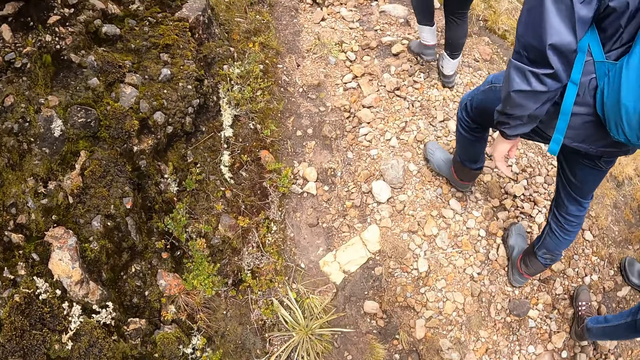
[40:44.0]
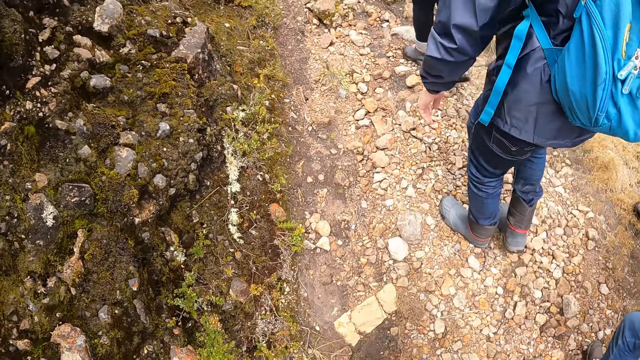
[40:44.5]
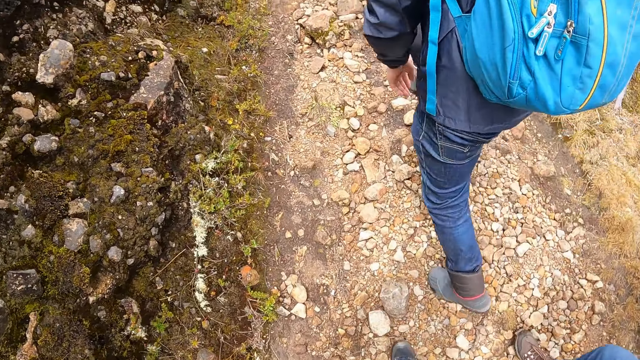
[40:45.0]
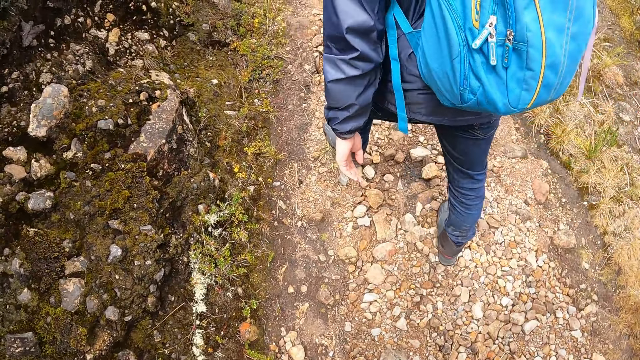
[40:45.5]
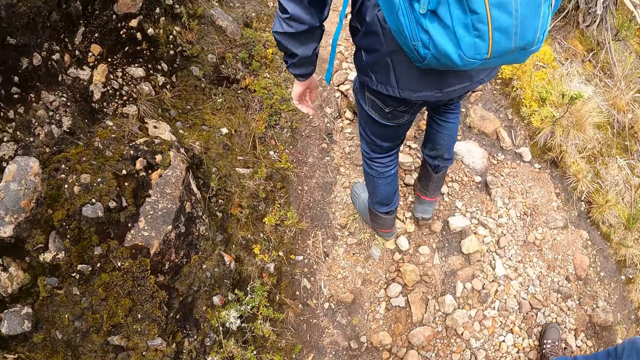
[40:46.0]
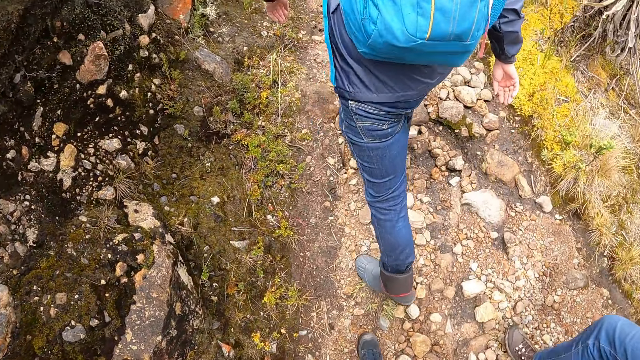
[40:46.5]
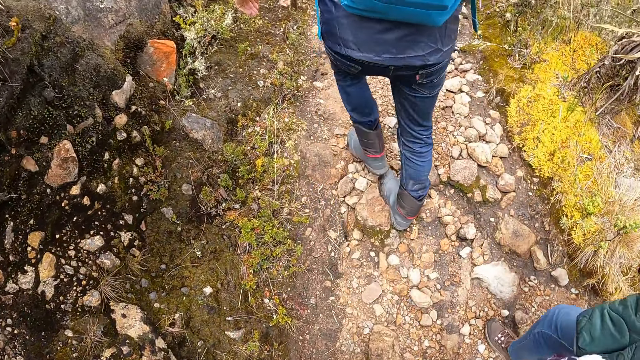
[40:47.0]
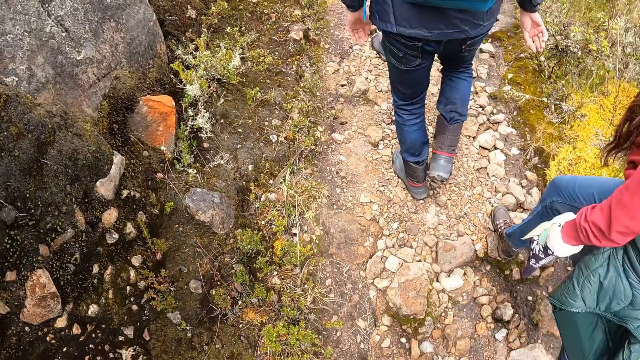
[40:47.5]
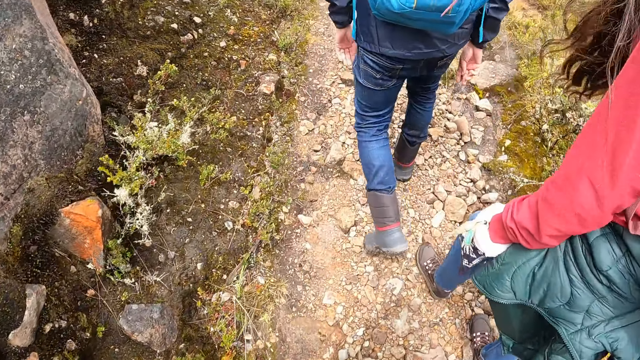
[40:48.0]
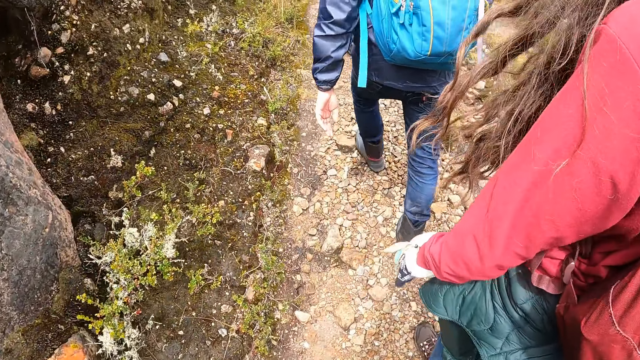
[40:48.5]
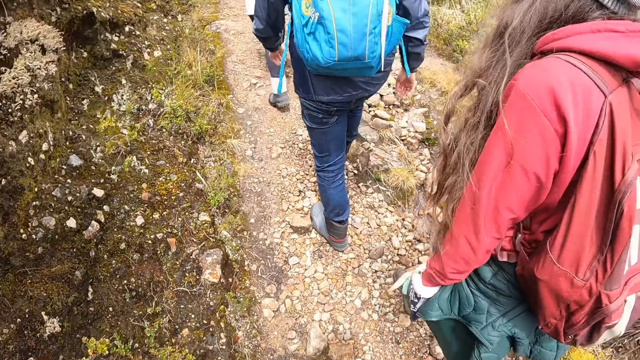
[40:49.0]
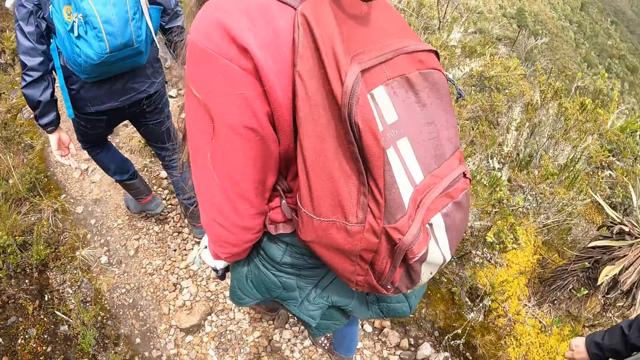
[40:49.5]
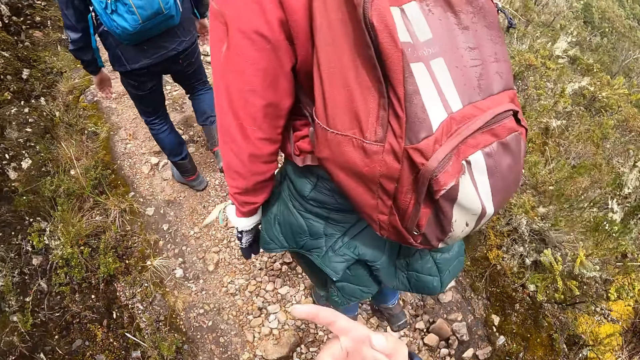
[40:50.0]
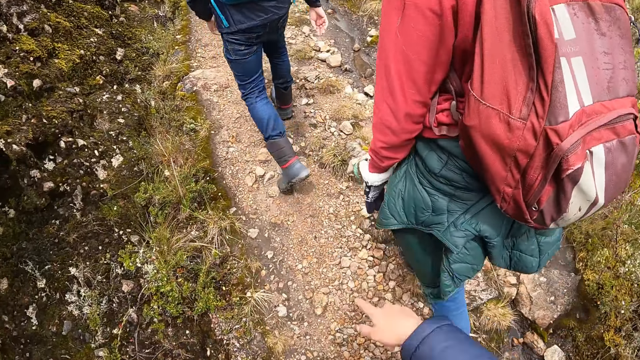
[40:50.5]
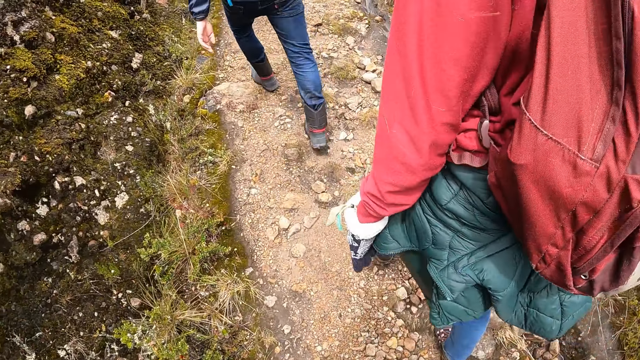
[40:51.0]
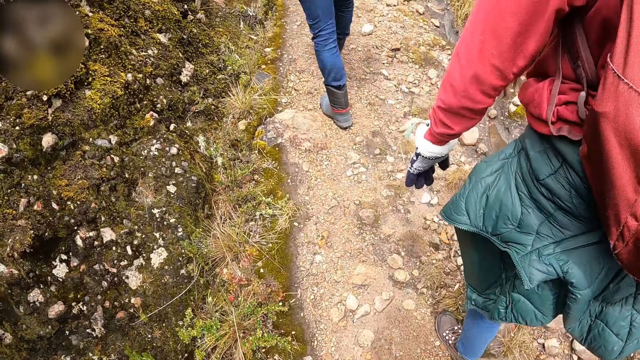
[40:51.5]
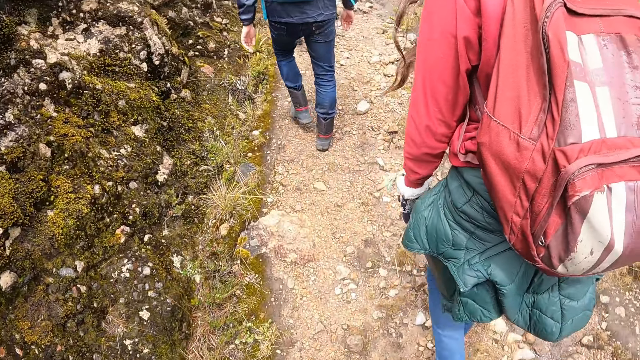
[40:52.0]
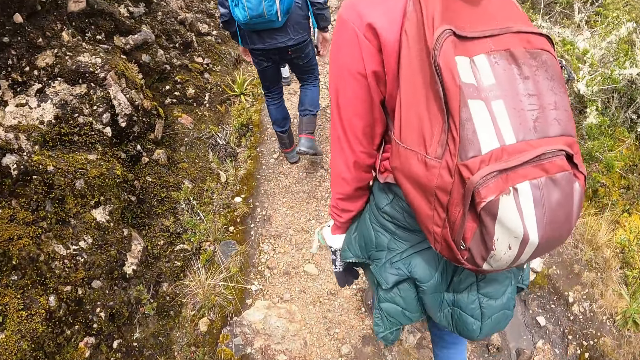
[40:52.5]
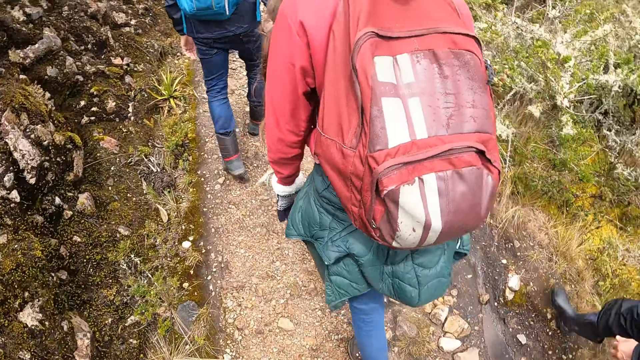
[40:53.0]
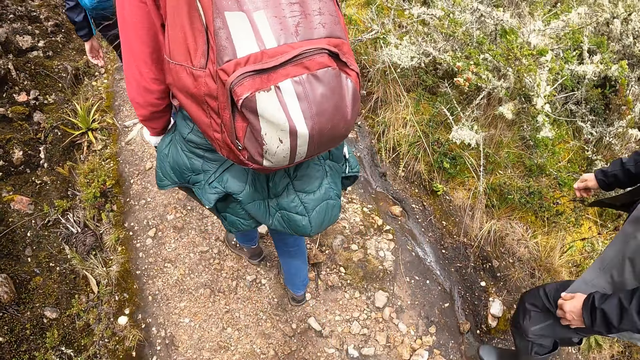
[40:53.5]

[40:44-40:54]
The camera wearer walks around in the field. They point with the right hand in the field. They walk around in the field.

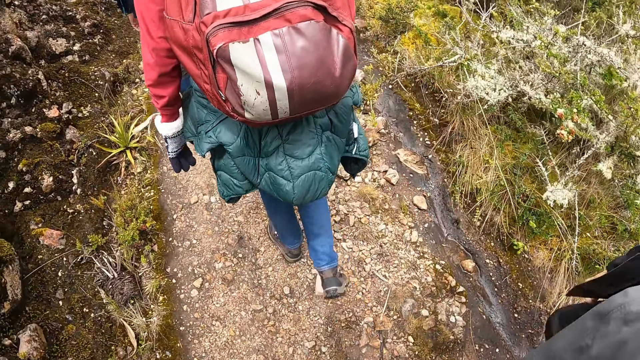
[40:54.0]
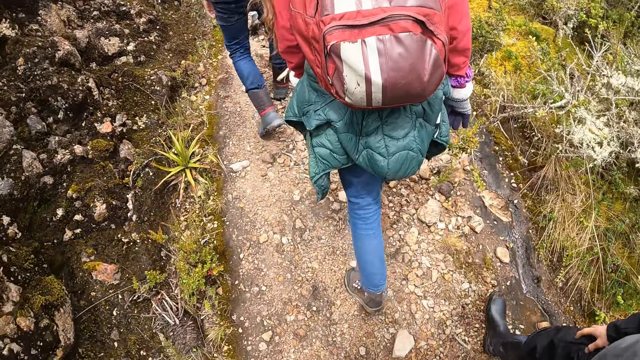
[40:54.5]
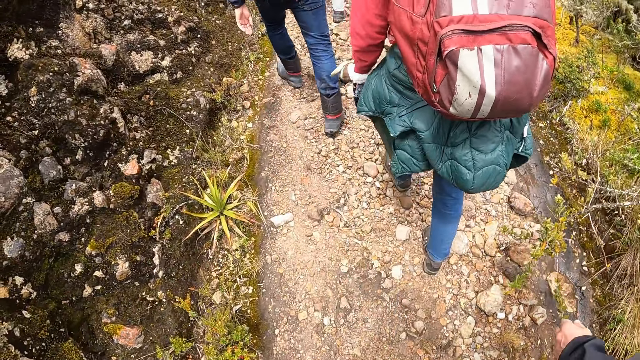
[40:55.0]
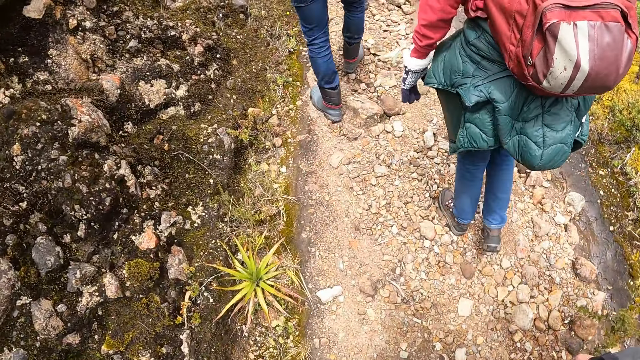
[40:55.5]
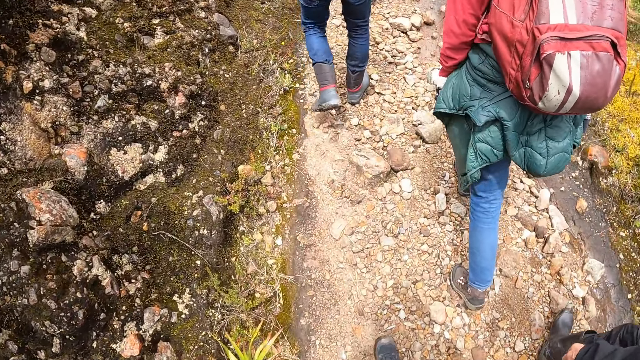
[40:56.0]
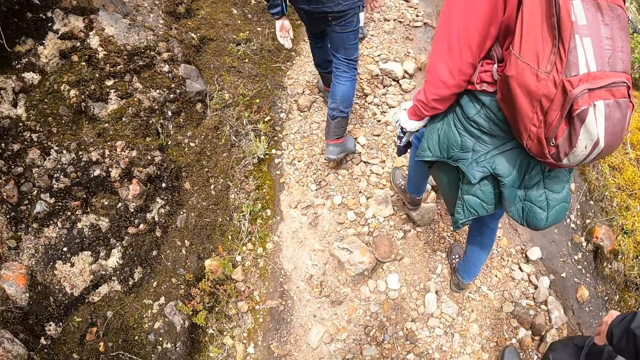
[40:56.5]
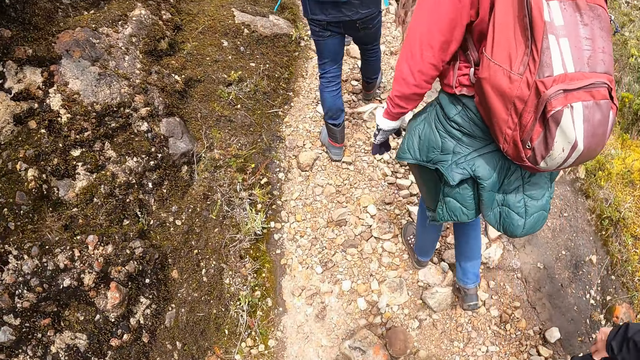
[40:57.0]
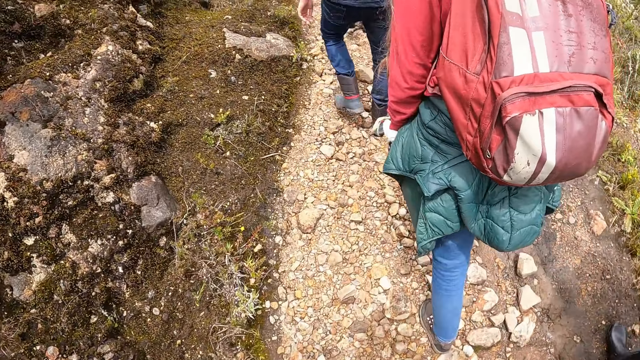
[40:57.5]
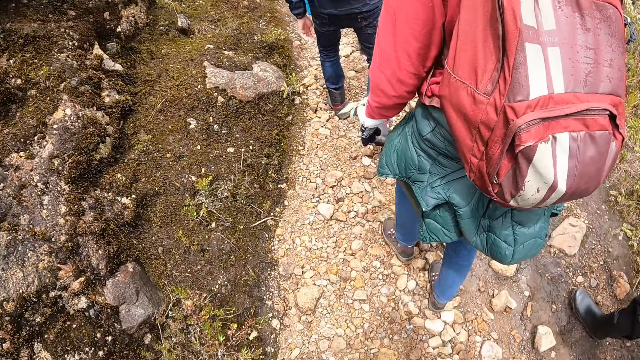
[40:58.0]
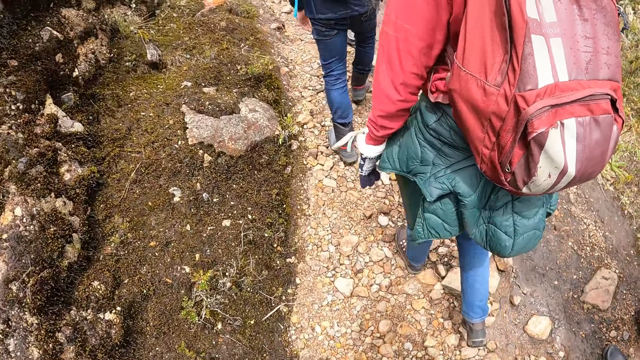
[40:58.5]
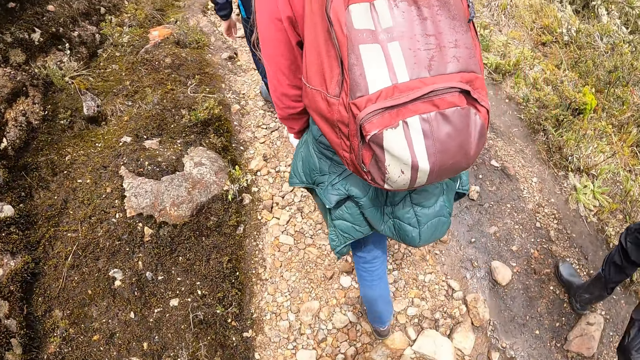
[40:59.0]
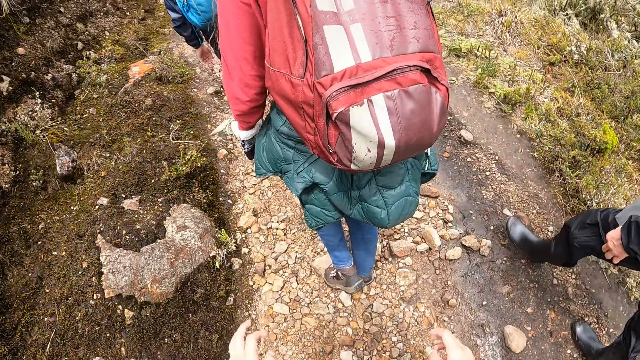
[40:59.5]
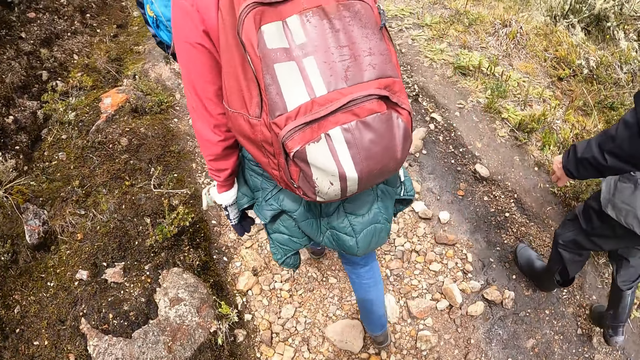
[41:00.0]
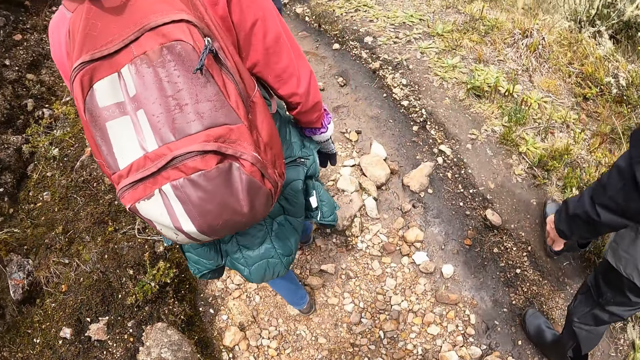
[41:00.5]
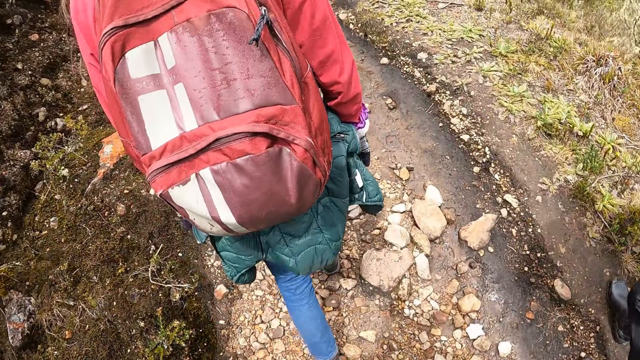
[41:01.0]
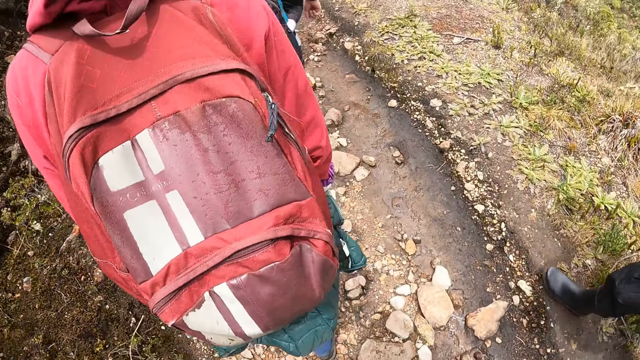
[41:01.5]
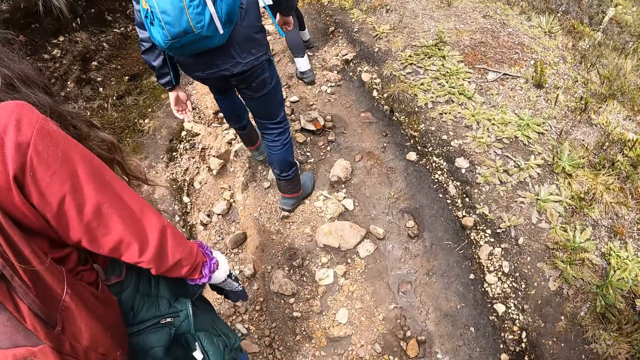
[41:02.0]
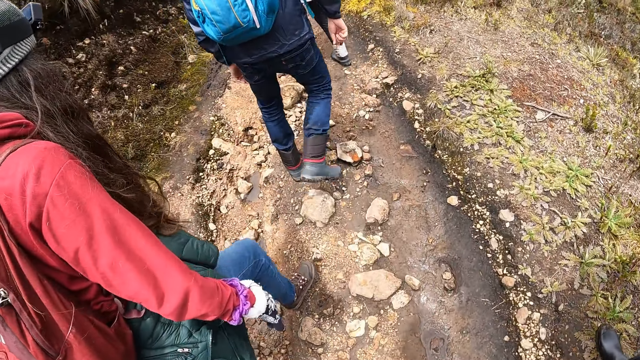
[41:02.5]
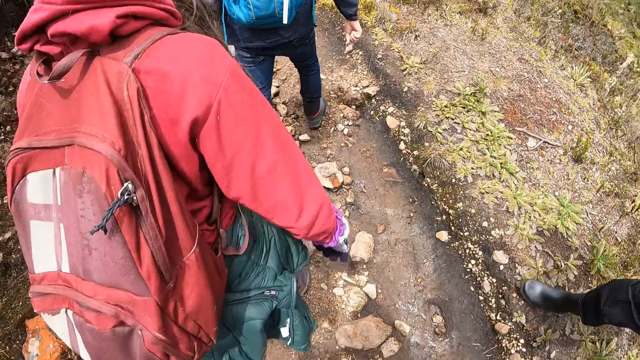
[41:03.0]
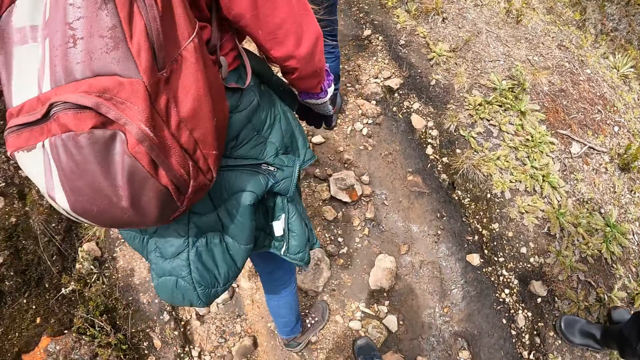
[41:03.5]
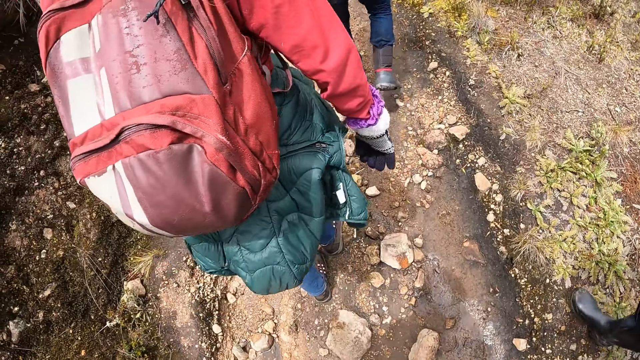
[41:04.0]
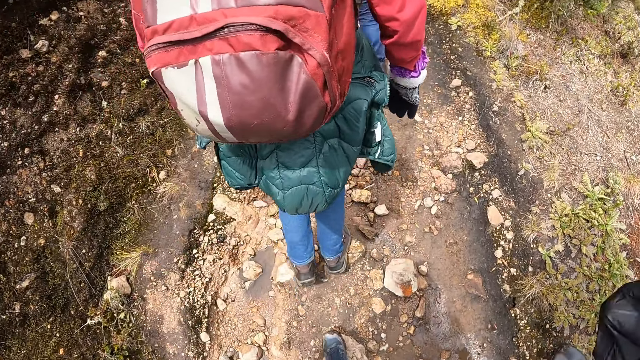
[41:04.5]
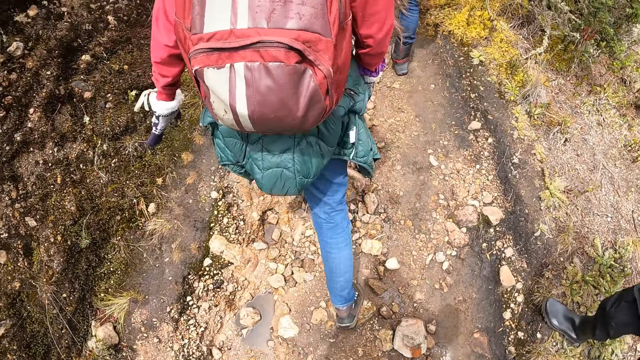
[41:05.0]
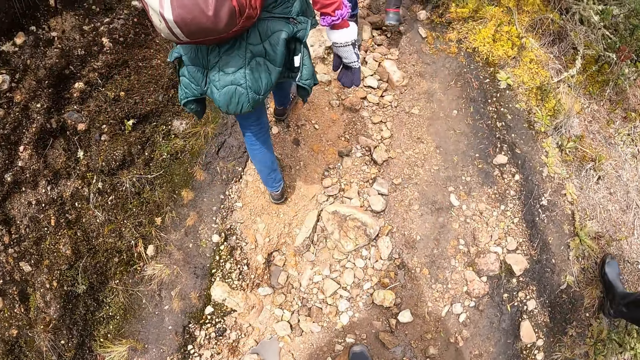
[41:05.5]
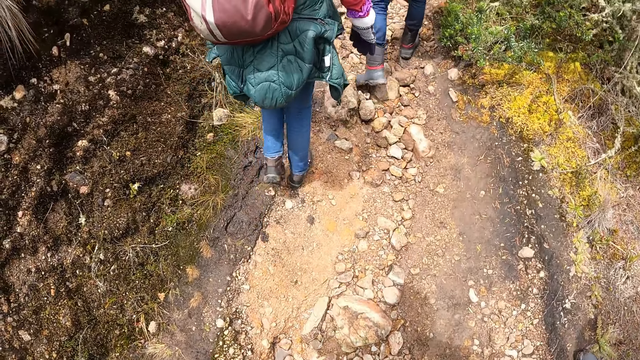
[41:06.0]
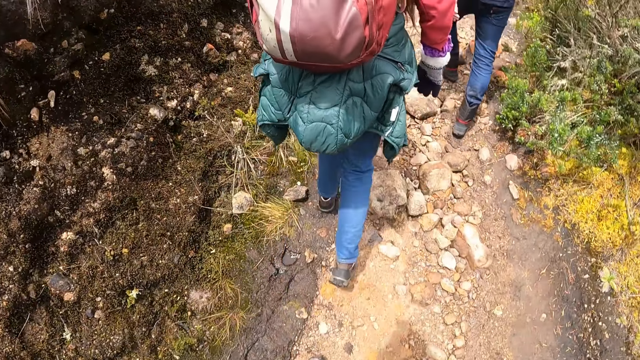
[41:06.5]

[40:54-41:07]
A person walks around in the field. The camera wearer walks around in the field. They move the left hand in the field, move both hands in the field, move the left hand in the field, move both hands in the field. They walk around in the field. The person walks around in the field. The camera wearer walks around in the field.
